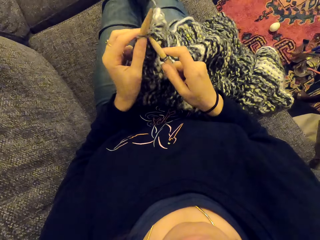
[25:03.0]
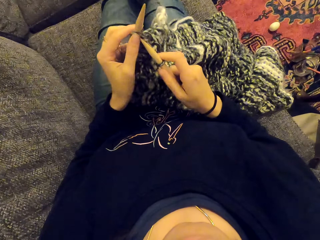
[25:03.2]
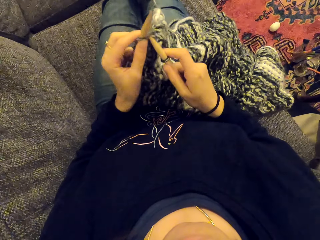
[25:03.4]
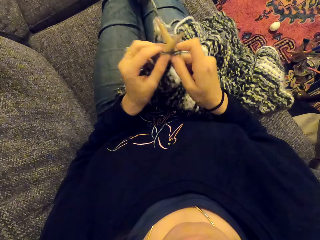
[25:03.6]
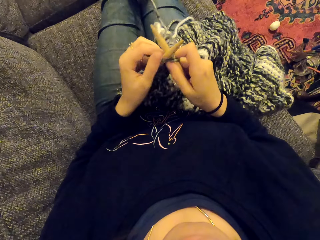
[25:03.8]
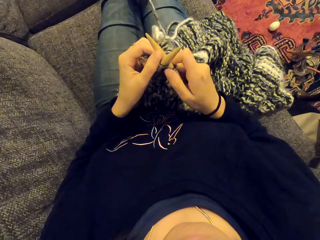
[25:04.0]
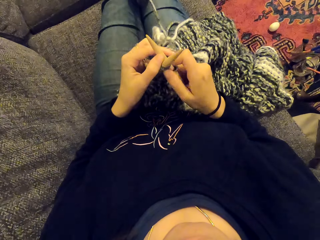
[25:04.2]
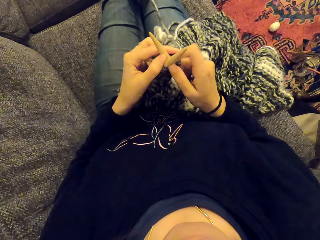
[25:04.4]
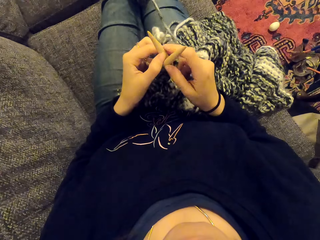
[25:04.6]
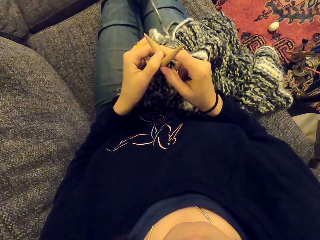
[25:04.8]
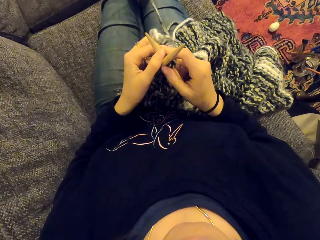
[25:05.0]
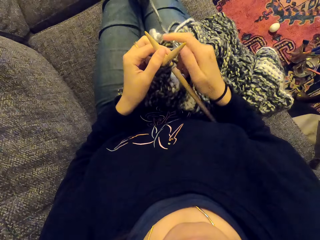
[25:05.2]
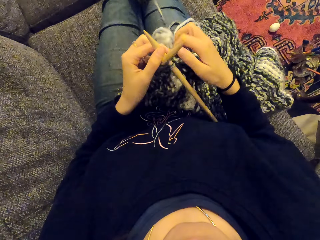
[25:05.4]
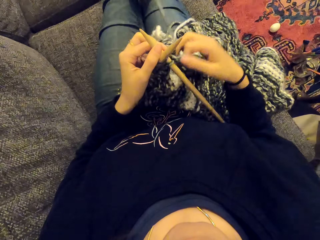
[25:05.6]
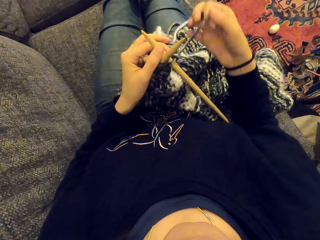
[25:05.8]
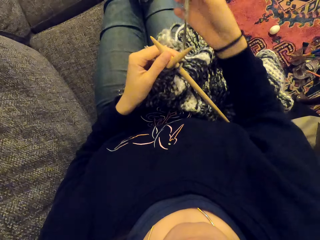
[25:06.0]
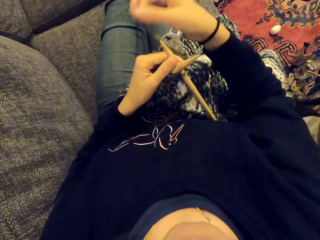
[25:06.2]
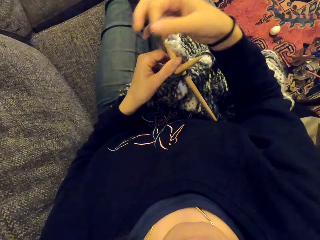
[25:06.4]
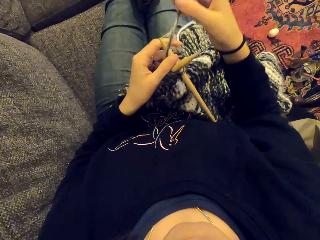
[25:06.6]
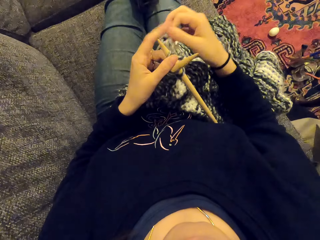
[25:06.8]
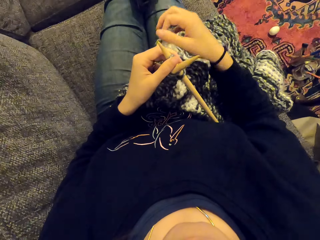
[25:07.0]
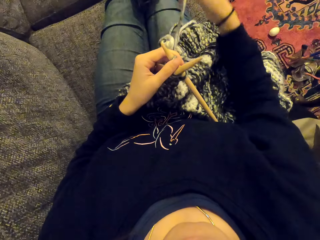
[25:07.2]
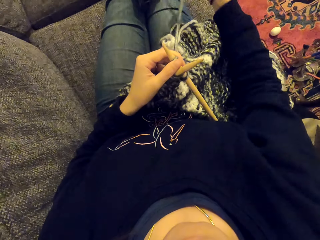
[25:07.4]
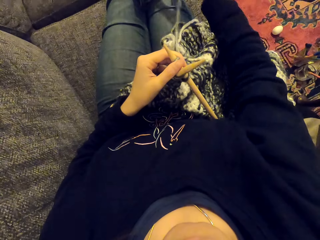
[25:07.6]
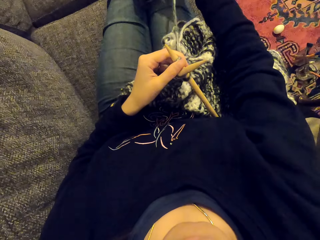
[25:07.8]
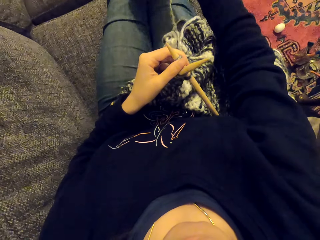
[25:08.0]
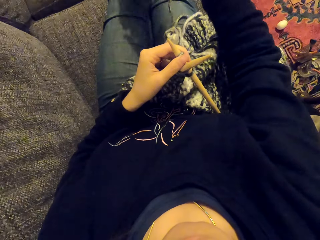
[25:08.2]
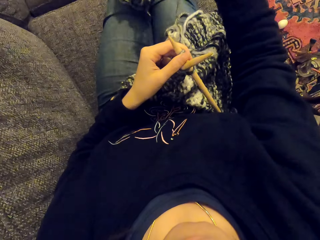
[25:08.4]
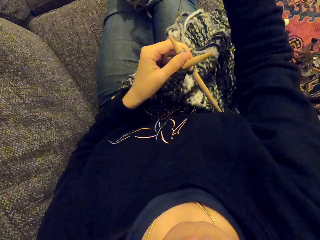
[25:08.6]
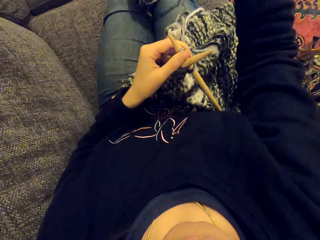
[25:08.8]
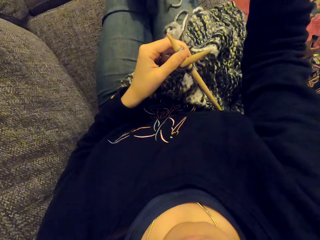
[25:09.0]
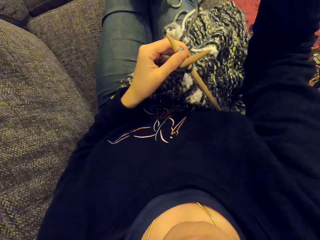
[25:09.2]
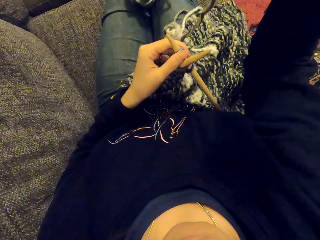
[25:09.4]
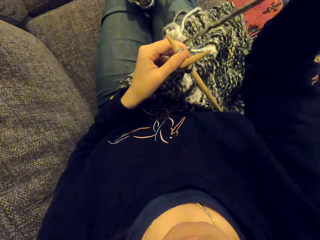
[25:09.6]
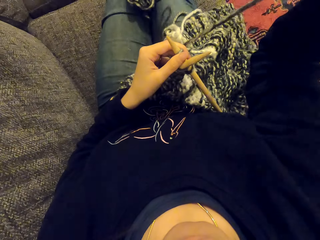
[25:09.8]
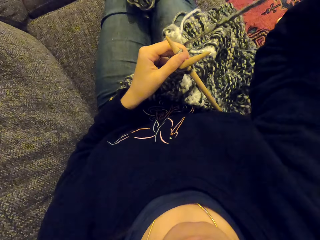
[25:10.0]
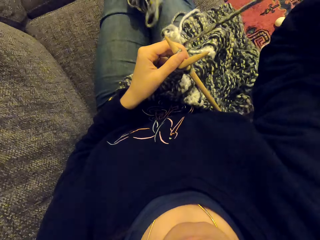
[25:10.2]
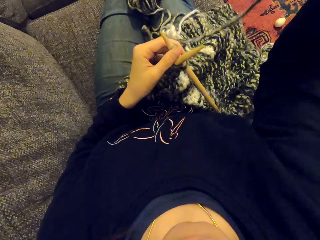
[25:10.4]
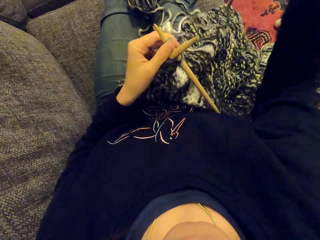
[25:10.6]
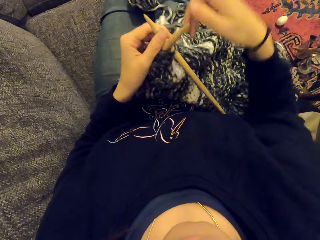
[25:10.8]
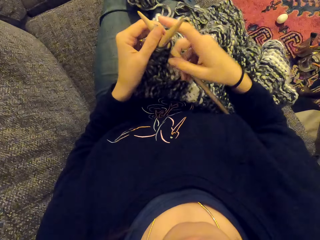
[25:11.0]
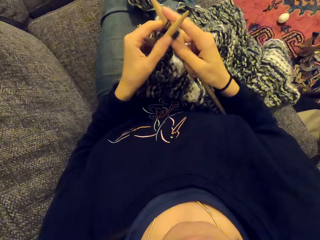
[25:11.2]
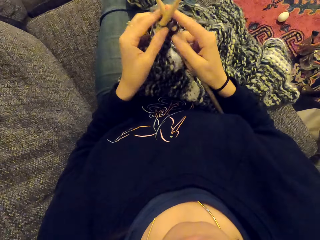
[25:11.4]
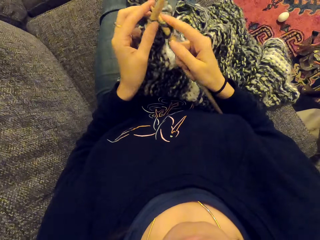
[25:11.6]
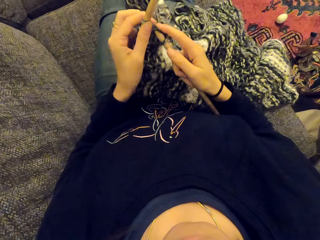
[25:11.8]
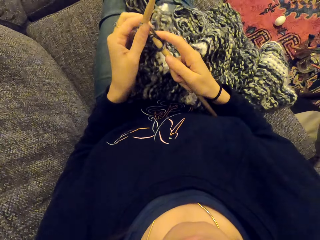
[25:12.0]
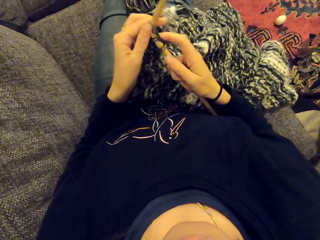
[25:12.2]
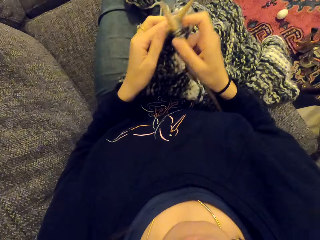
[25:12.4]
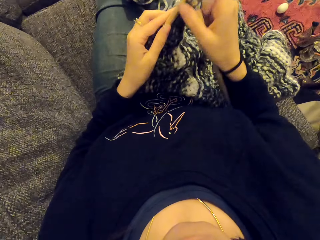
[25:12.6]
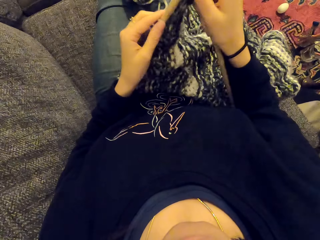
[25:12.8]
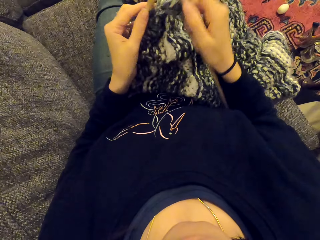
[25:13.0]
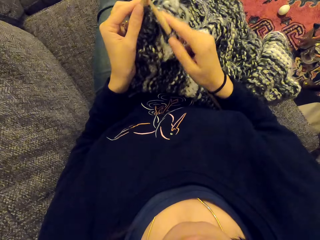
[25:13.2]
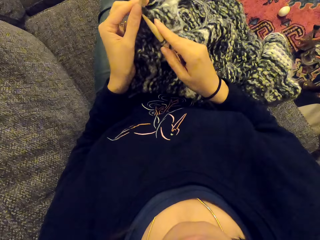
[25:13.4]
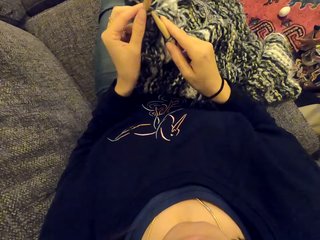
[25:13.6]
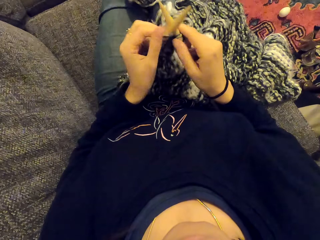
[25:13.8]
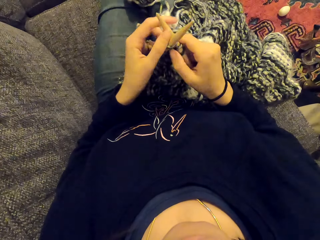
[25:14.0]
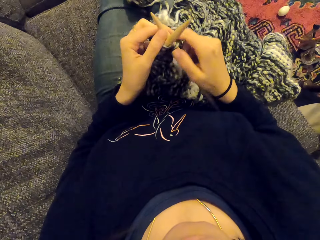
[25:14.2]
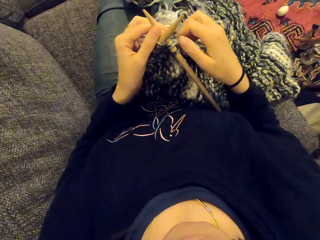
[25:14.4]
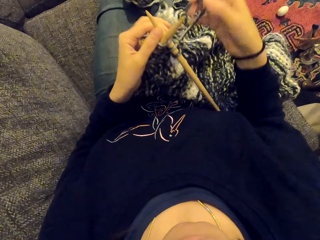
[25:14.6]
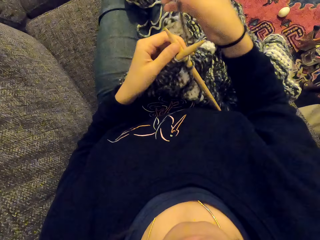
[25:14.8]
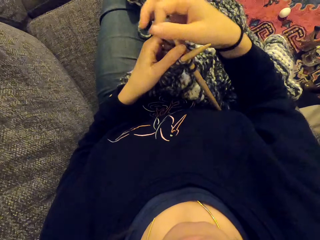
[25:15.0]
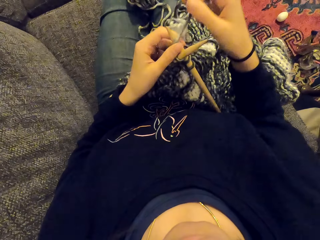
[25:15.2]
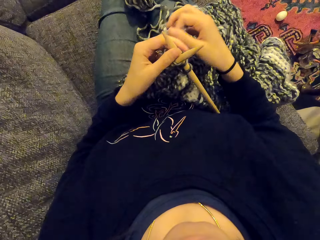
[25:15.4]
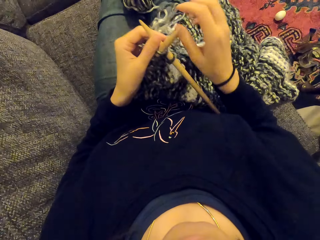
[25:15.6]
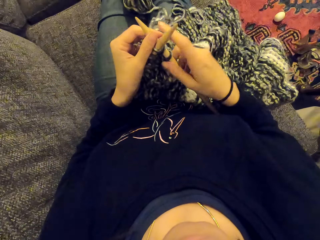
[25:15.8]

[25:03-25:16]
The camera wearer pulls the sewing rope. They sew the piece of cloth.

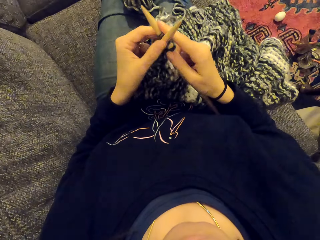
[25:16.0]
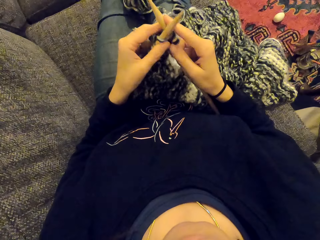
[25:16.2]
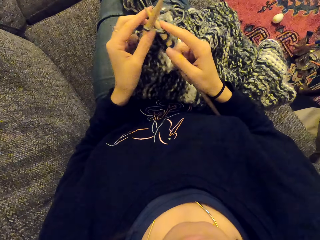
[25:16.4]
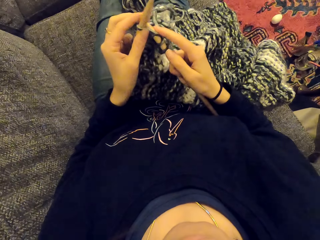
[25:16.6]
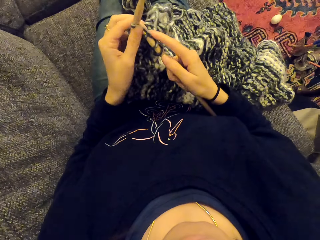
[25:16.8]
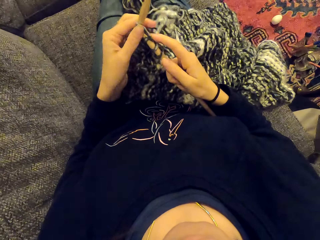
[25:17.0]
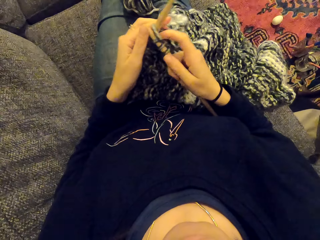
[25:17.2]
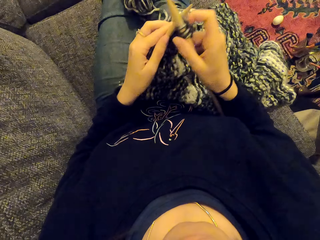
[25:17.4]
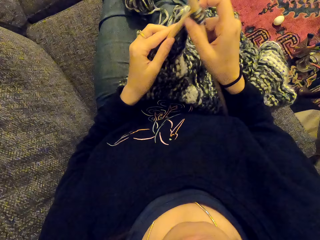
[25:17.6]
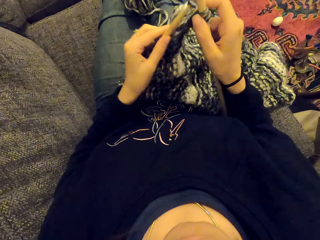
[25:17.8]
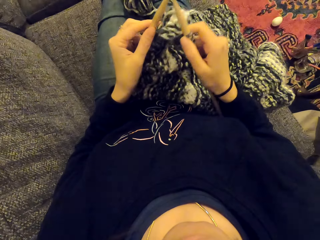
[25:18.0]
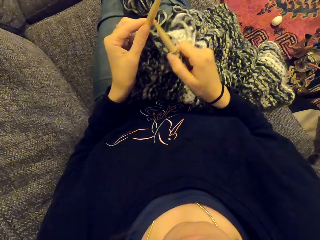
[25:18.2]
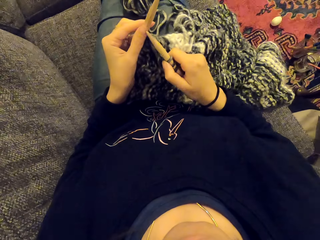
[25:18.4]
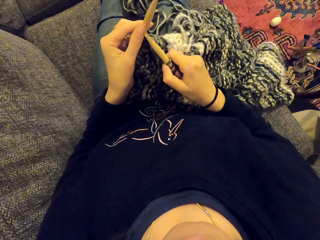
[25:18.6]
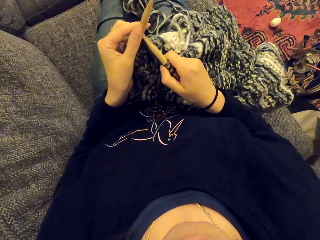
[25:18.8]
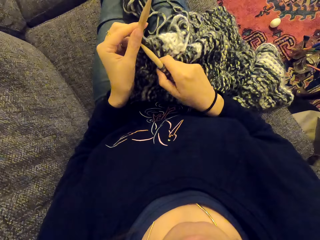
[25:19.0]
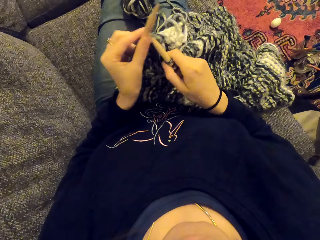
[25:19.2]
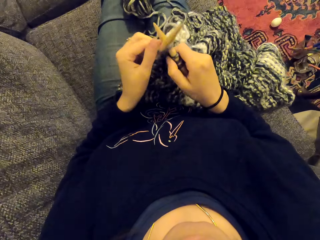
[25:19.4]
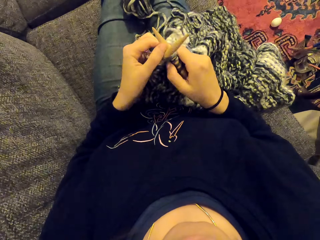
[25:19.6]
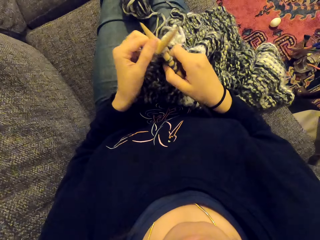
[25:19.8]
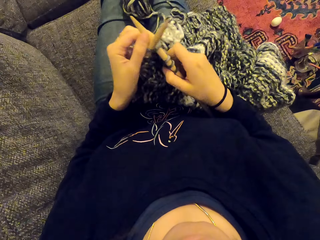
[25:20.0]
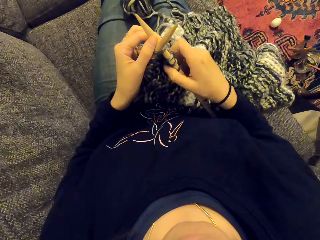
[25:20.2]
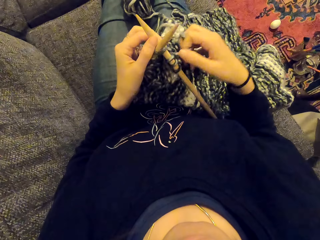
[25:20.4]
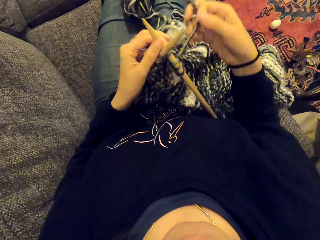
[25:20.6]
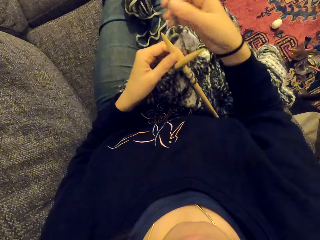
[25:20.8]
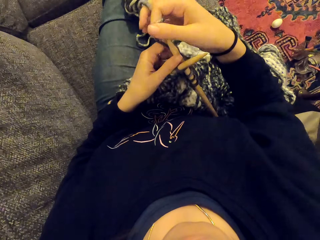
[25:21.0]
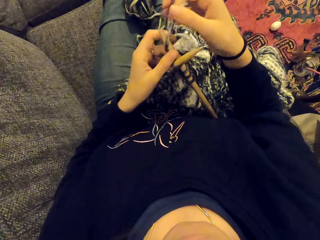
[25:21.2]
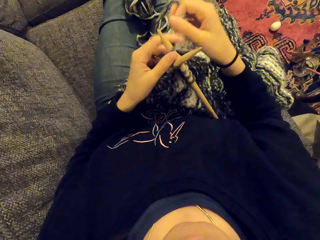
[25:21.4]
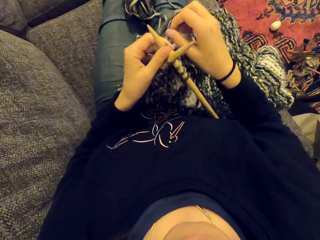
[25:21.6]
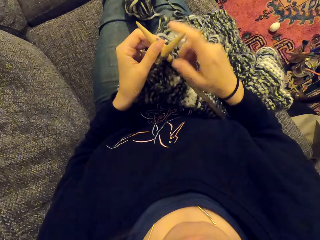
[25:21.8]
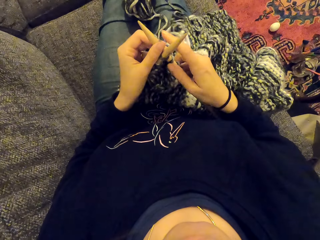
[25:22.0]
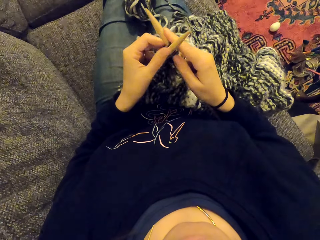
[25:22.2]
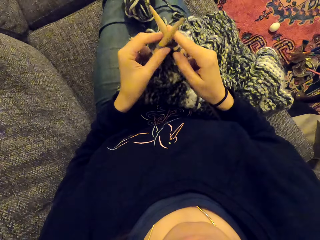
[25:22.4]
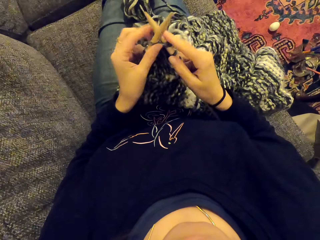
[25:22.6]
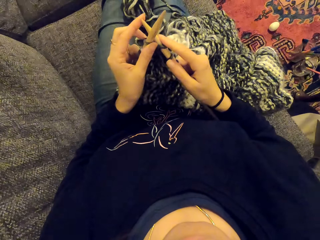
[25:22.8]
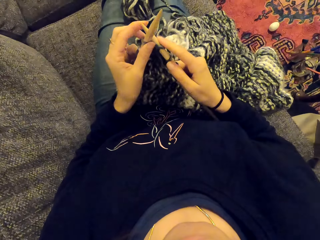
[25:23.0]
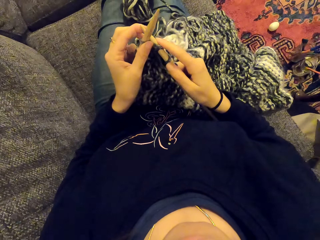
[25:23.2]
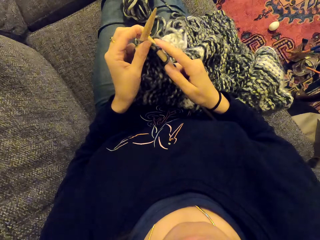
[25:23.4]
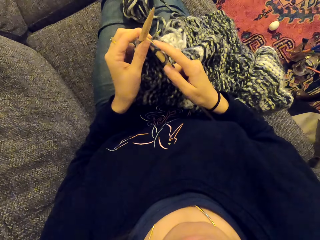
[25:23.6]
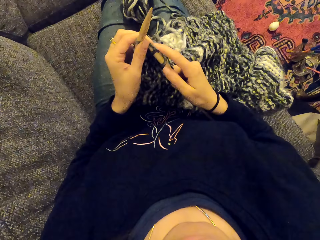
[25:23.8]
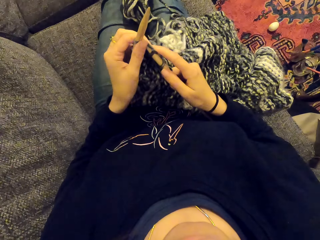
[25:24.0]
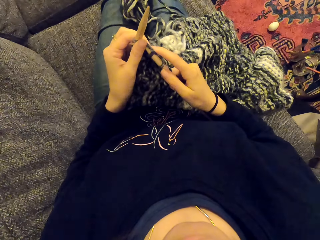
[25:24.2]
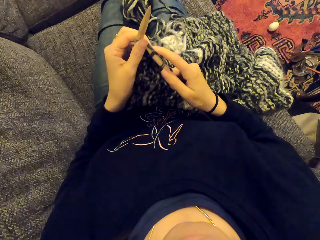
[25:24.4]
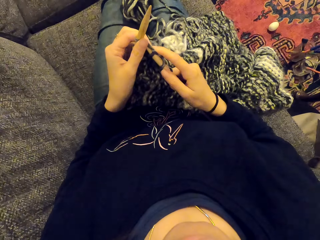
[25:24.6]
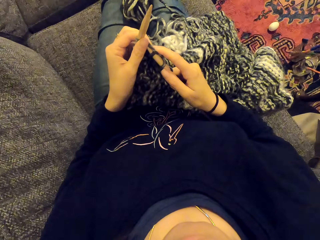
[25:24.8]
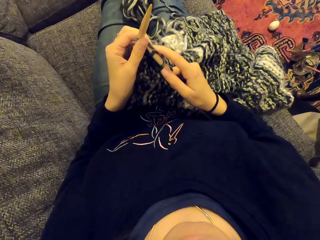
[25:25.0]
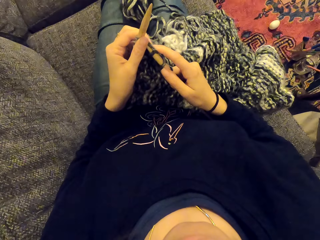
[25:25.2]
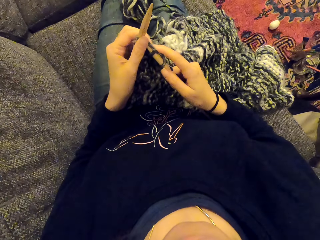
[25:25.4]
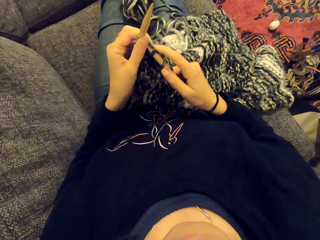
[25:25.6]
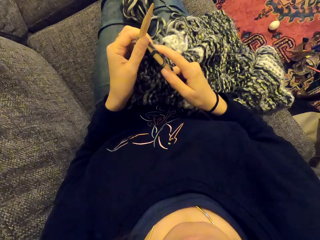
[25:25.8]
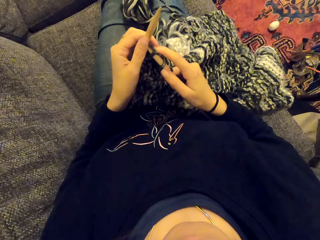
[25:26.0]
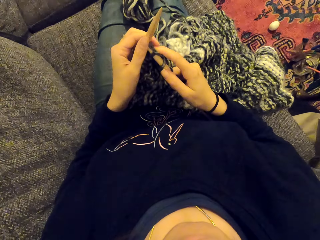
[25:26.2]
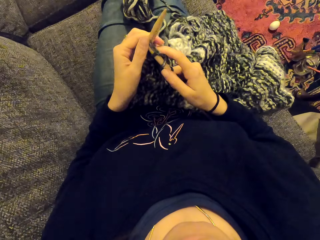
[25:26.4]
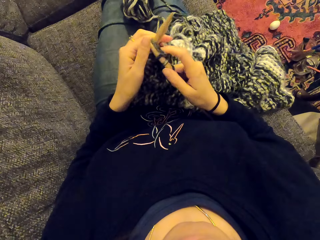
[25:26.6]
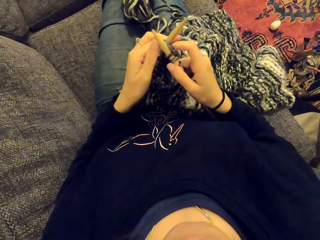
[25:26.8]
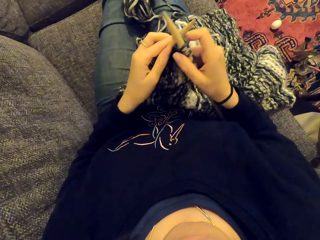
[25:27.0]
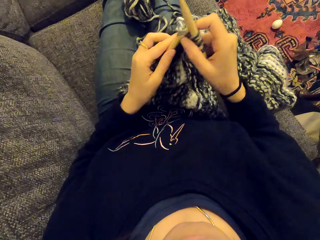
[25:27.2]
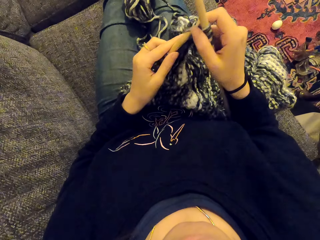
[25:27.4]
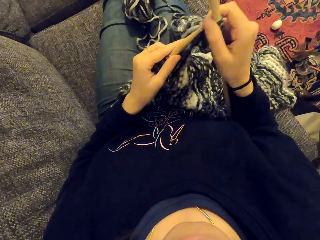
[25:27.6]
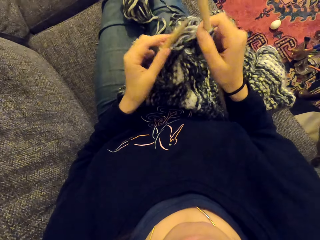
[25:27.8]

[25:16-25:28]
The camera wearer stares at something. They listen to something. They knit the fabric.
